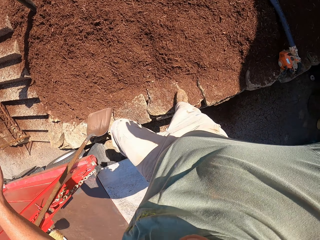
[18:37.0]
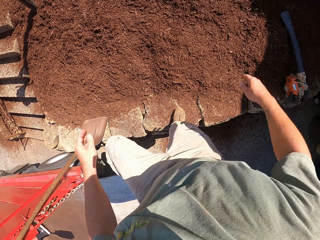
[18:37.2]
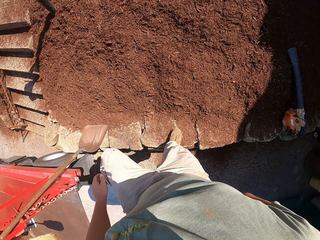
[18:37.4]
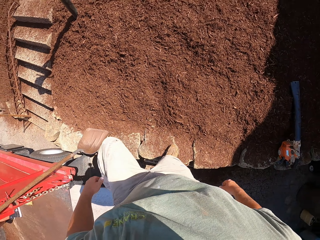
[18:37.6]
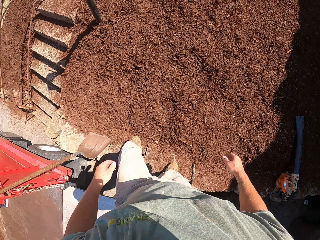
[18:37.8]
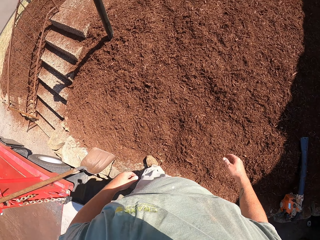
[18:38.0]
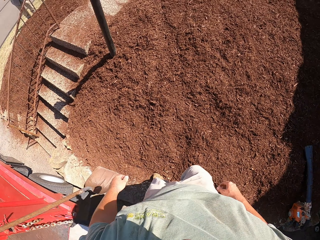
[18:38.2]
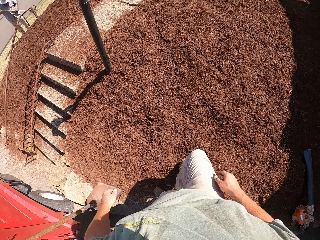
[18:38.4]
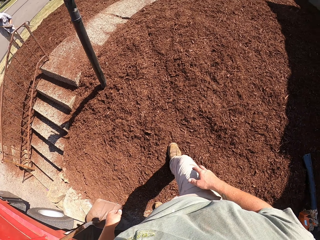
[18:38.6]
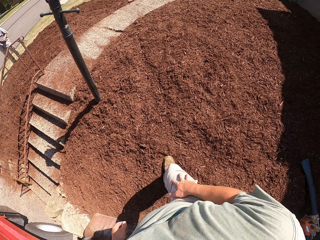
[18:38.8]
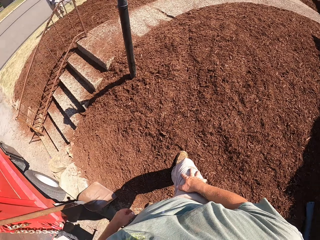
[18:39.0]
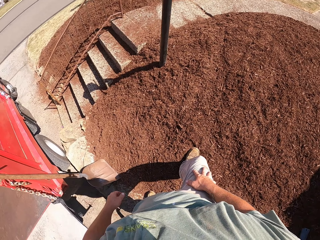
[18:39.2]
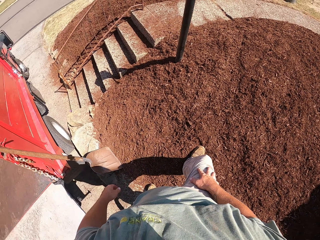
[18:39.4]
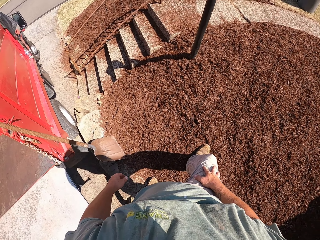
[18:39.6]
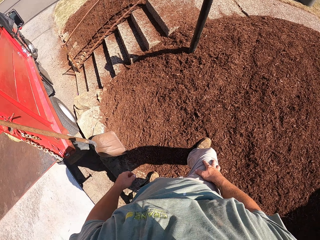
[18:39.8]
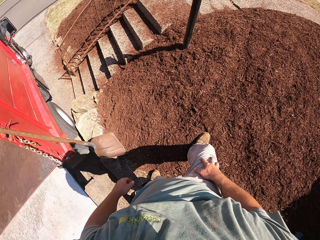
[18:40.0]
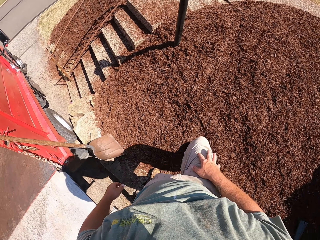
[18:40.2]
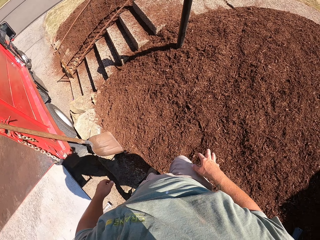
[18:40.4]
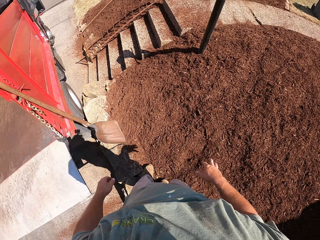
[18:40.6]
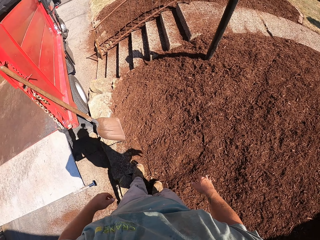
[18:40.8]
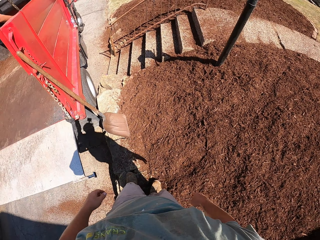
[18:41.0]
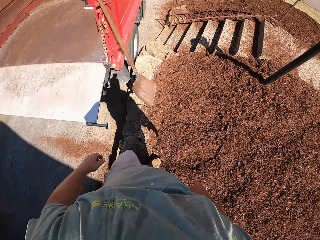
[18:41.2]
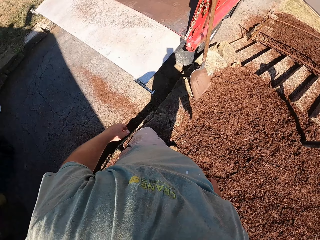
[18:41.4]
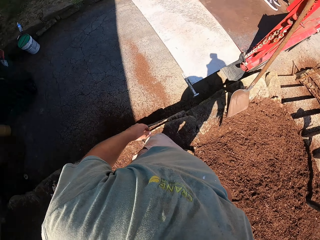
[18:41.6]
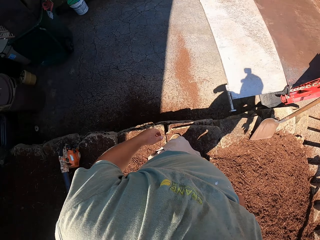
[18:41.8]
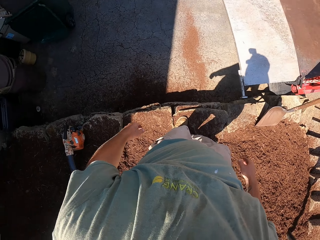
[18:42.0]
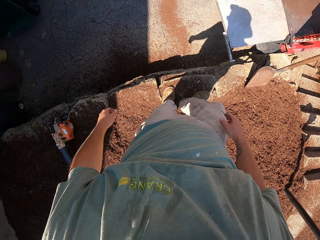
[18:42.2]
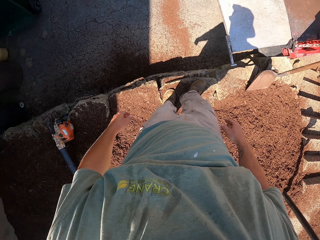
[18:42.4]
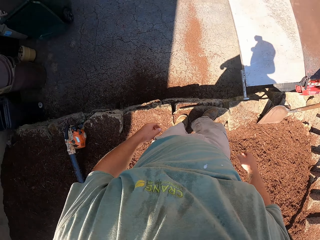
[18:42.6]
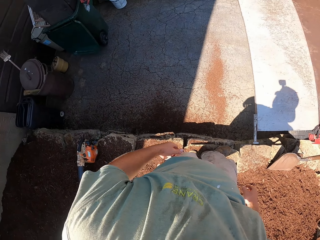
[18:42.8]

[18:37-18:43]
The camera wearer jumps off the vehicle.

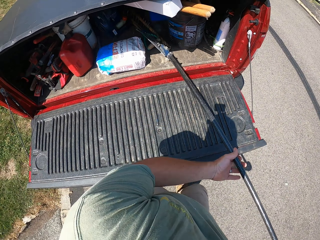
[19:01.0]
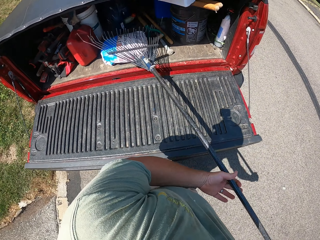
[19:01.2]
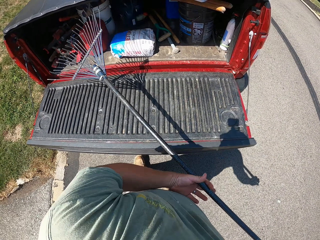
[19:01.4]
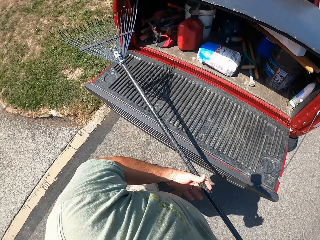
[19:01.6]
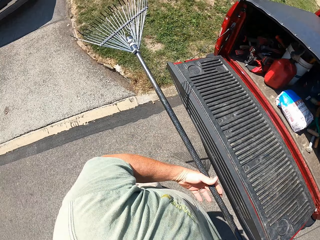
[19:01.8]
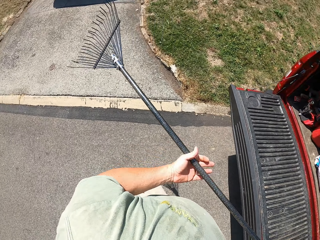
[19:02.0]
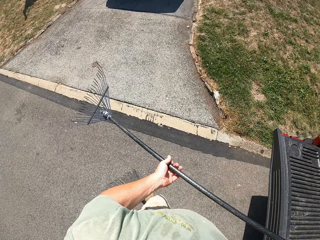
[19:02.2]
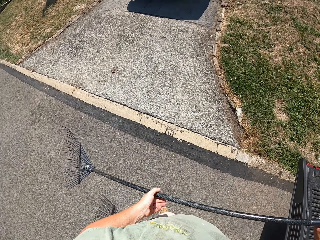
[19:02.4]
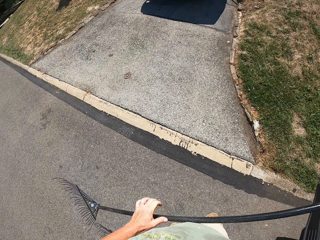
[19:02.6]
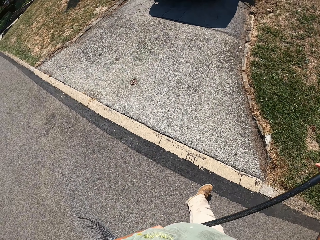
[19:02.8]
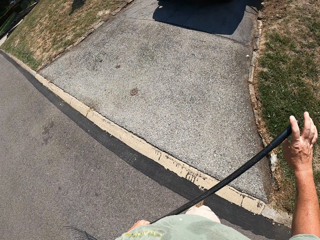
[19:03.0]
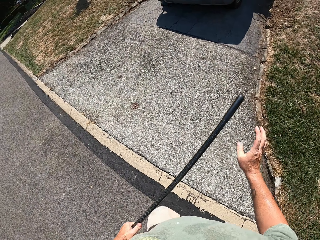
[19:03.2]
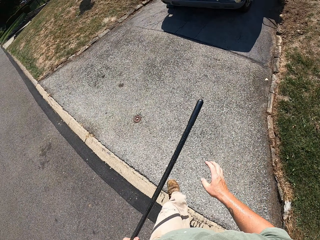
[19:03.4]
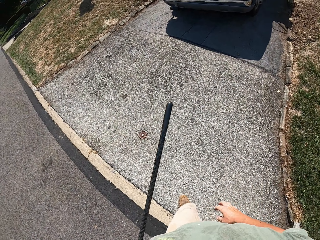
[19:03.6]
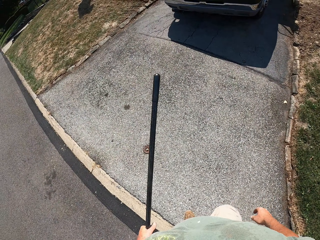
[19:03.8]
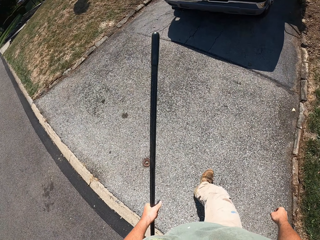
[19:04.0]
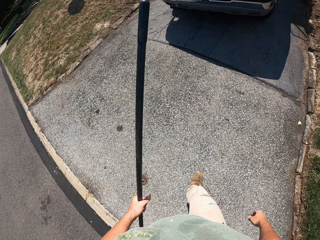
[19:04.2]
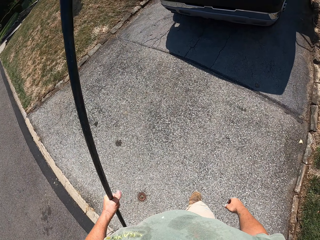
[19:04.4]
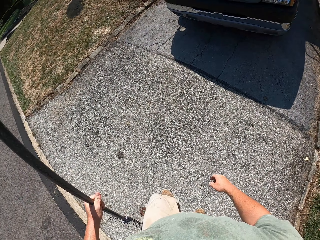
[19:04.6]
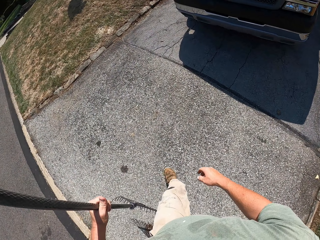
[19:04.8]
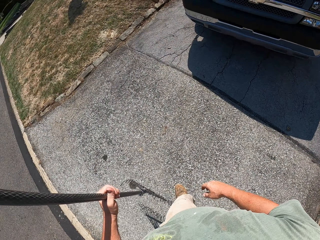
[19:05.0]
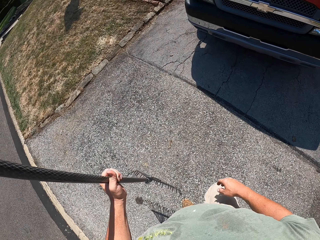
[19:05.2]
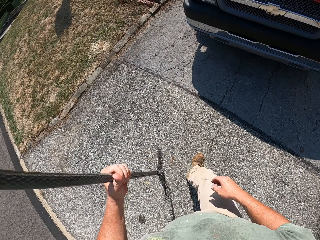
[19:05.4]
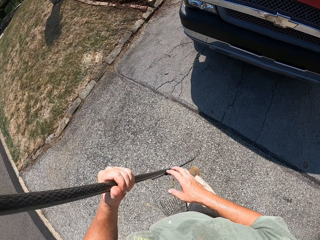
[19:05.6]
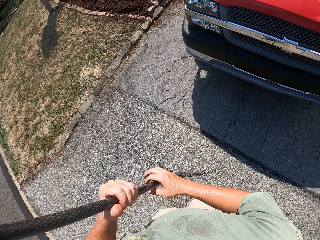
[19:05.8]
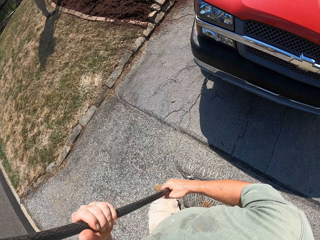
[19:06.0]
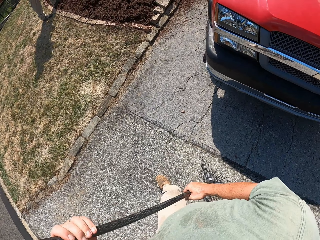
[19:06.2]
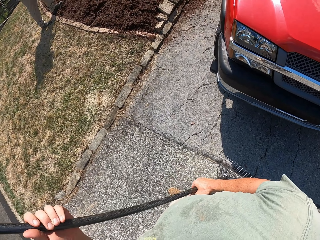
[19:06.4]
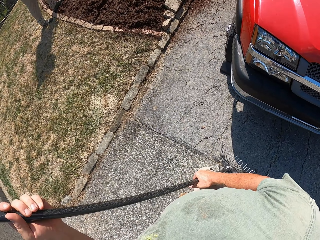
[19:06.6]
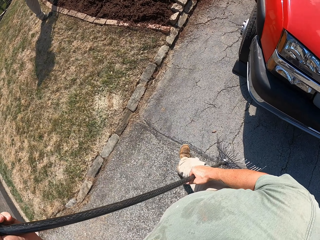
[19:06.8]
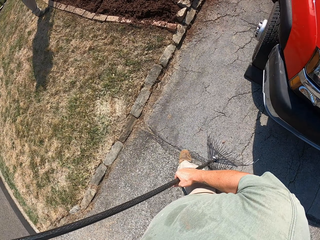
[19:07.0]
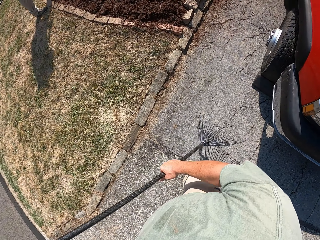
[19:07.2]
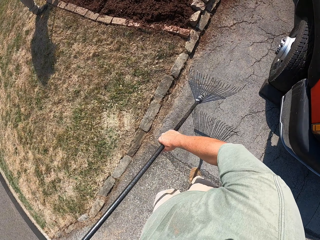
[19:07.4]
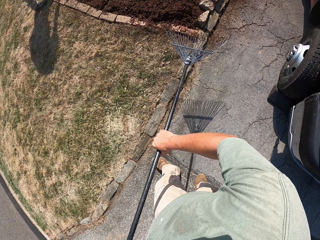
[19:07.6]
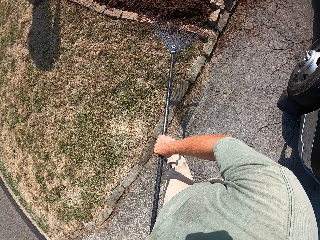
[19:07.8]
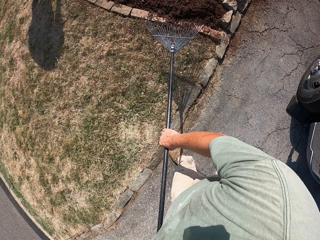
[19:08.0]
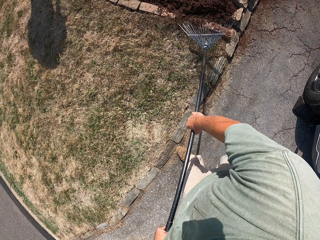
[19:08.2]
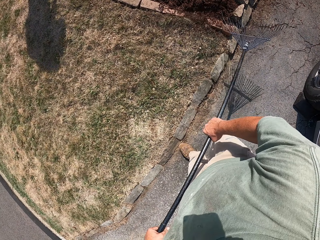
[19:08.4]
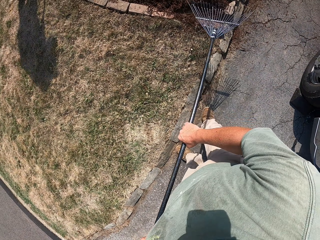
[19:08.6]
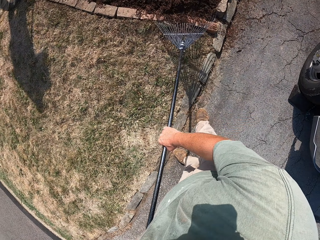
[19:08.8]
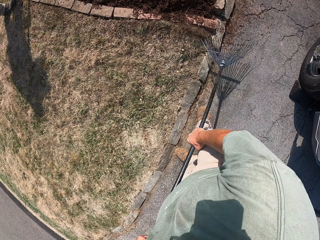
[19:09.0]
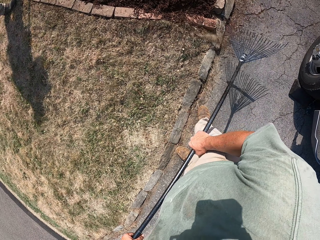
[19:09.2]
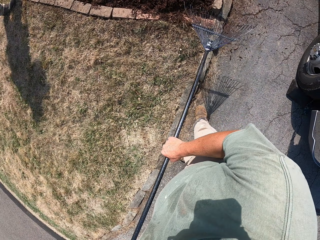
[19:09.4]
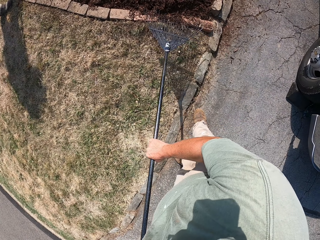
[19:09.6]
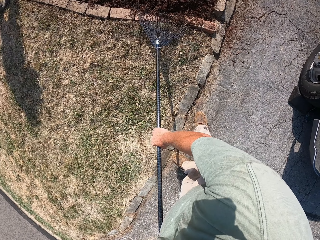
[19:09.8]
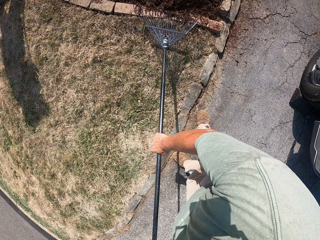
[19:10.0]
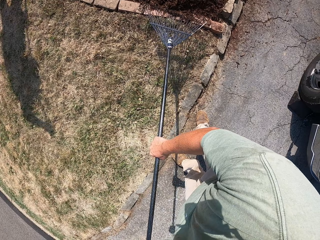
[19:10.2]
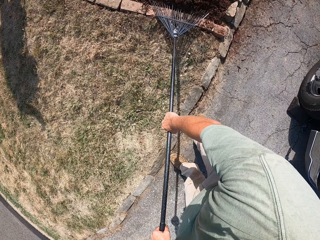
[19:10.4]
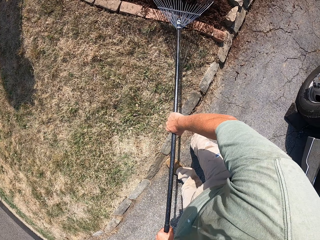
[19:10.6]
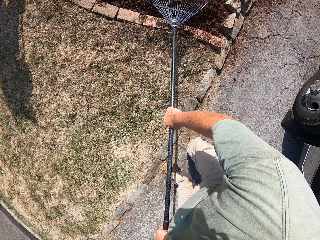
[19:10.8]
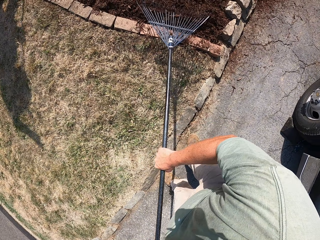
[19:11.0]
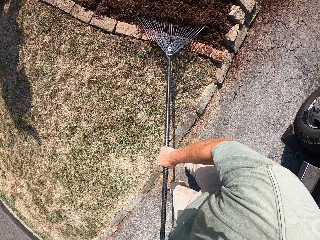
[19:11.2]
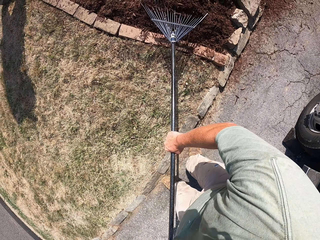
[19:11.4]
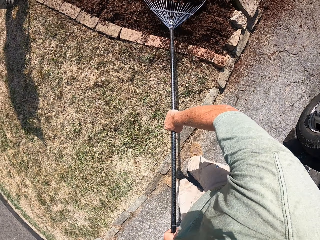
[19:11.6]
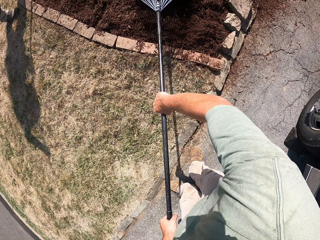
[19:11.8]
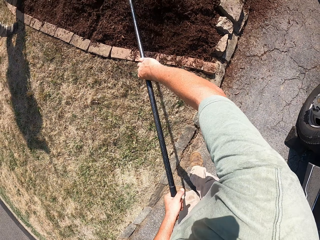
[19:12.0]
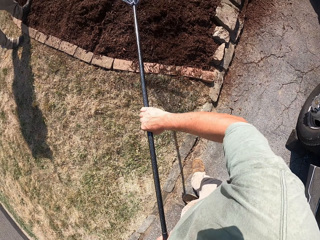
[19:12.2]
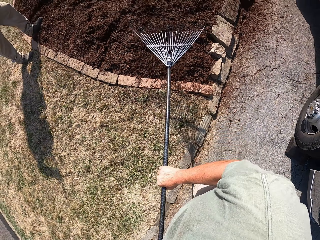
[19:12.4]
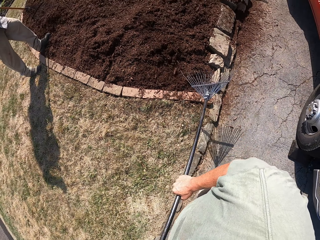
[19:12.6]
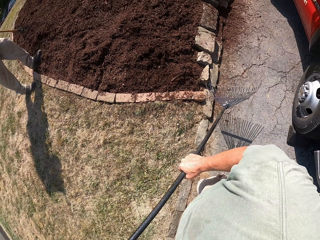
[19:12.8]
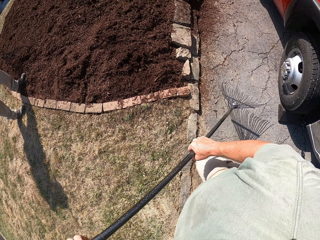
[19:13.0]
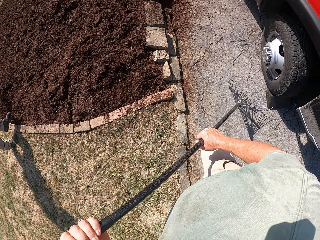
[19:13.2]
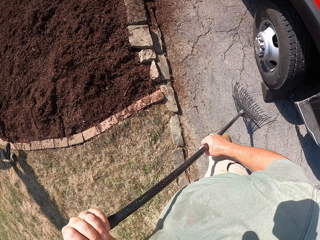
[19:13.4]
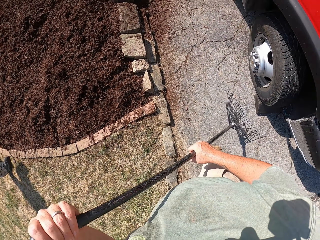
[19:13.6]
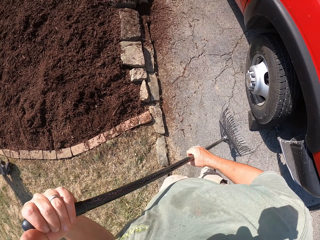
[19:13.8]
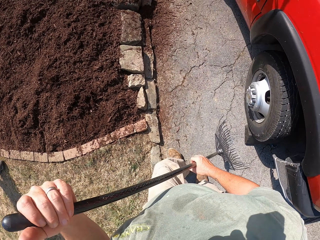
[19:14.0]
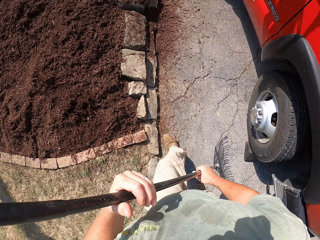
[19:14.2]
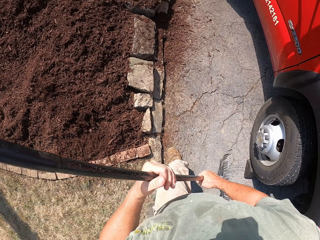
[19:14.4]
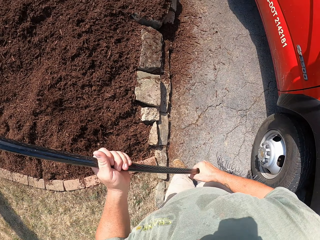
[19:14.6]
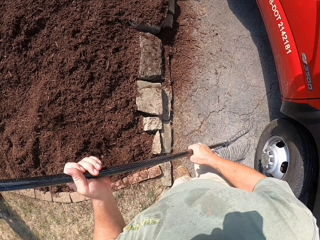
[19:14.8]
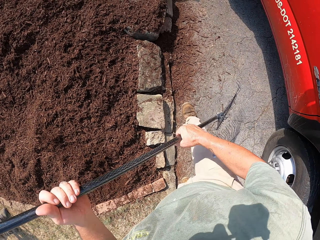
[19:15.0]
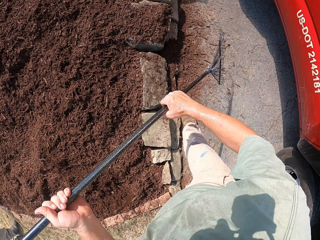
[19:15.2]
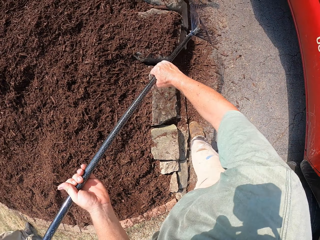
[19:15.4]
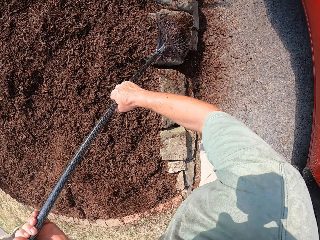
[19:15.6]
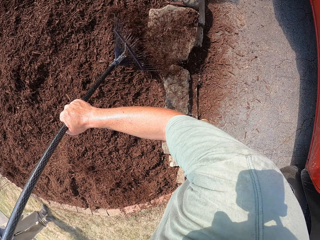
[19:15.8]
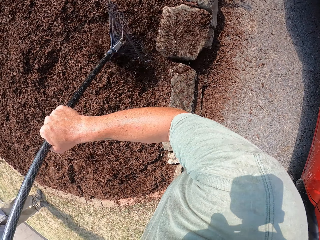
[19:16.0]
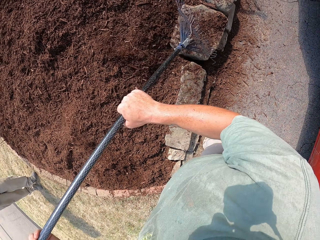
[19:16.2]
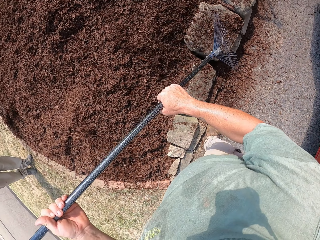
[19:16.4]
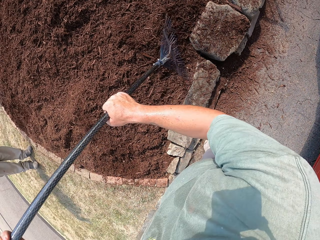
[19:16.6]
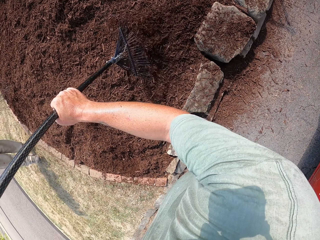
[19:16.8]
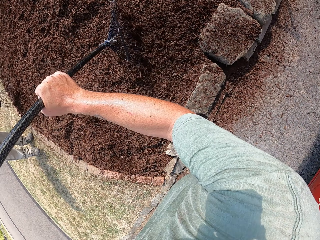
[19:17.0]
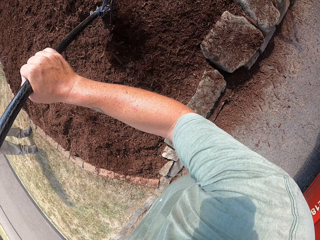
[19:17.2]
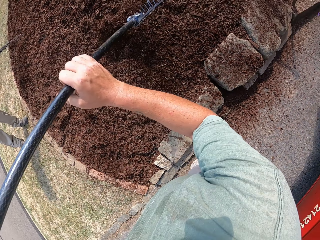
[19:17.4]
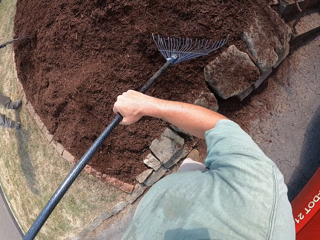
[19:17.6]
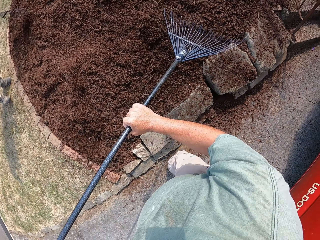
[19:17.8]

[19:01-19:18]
The camera wearer takes out a rake from the boot. They level the sand with something and rake the loose soil.
